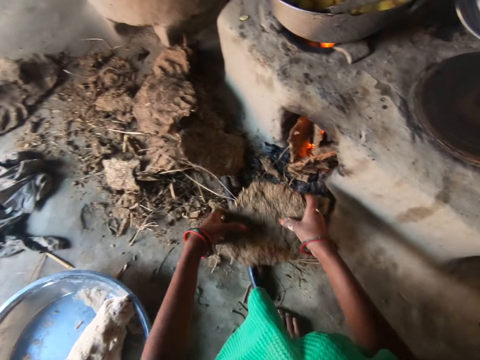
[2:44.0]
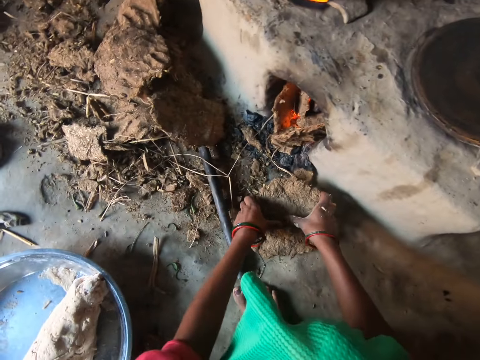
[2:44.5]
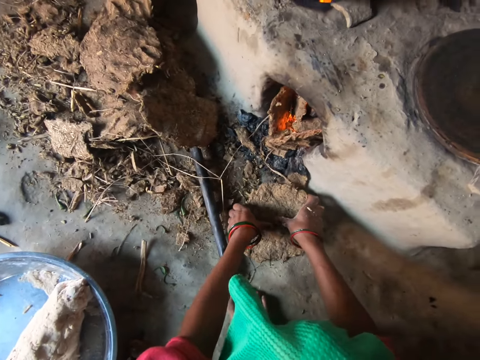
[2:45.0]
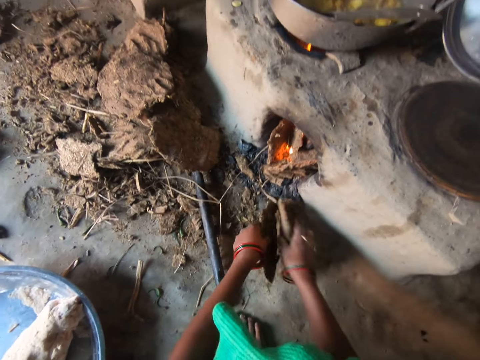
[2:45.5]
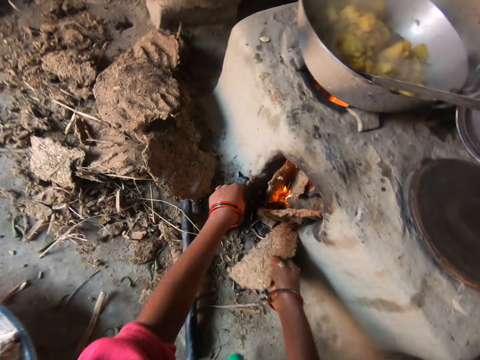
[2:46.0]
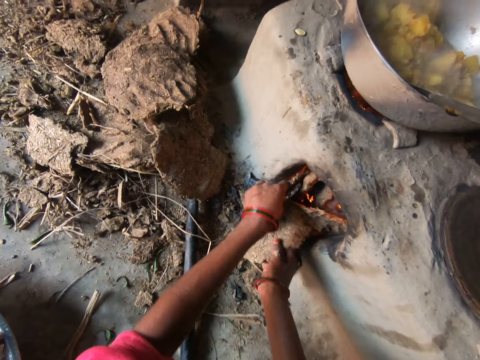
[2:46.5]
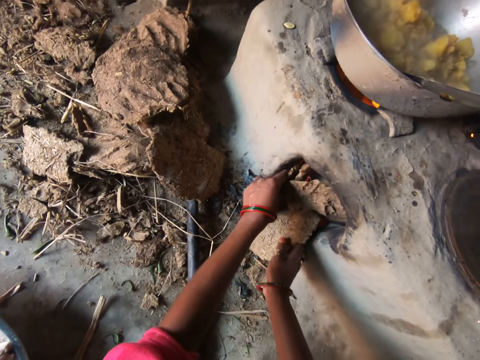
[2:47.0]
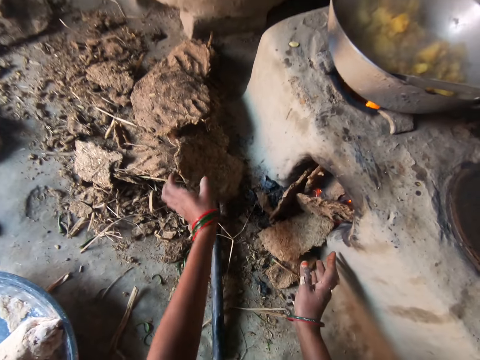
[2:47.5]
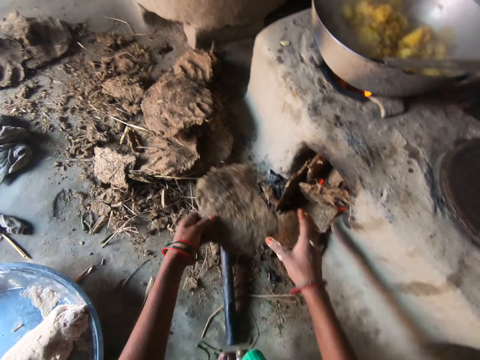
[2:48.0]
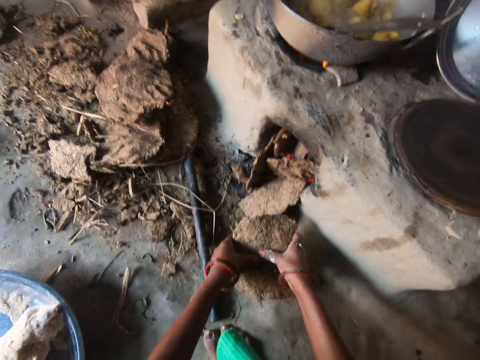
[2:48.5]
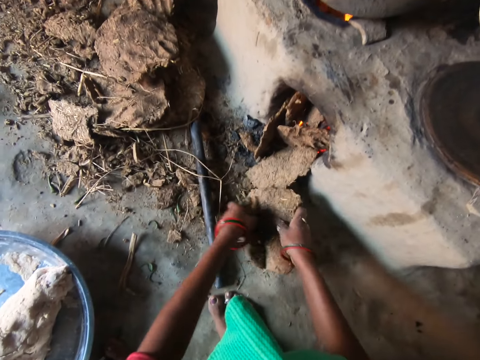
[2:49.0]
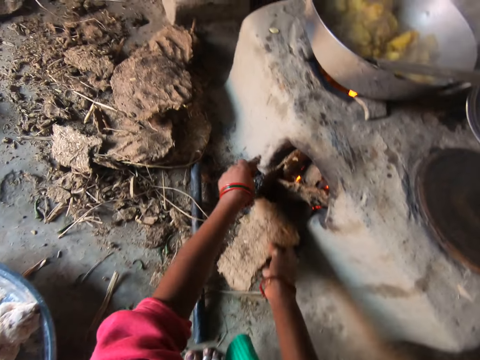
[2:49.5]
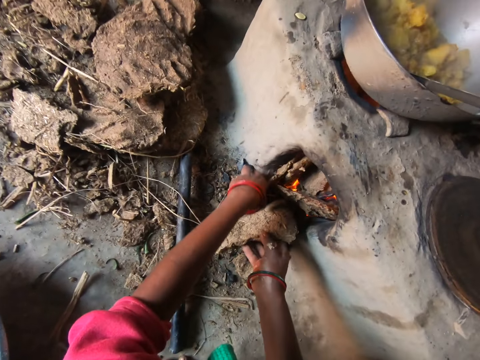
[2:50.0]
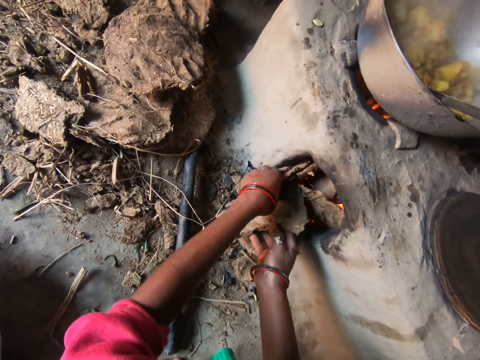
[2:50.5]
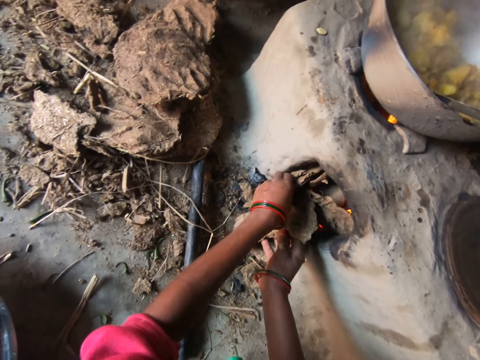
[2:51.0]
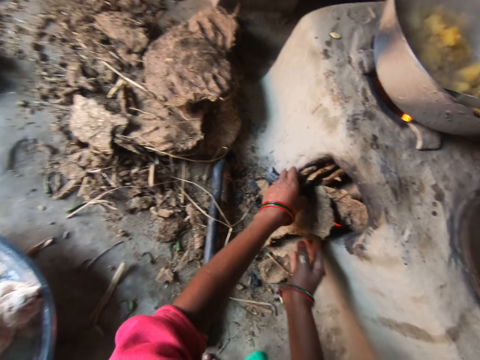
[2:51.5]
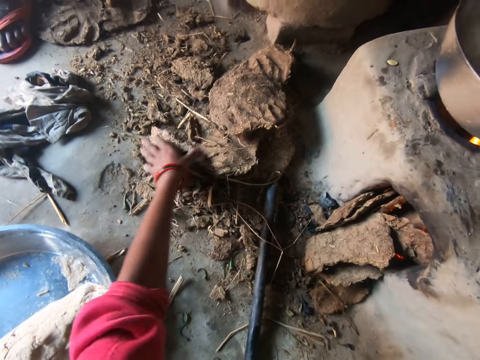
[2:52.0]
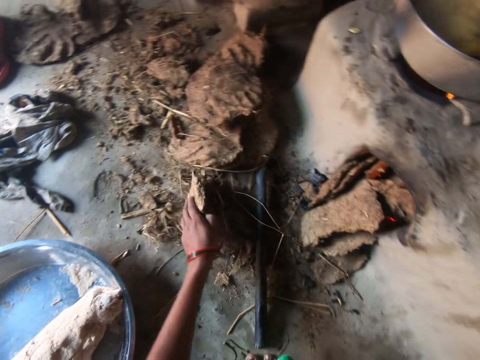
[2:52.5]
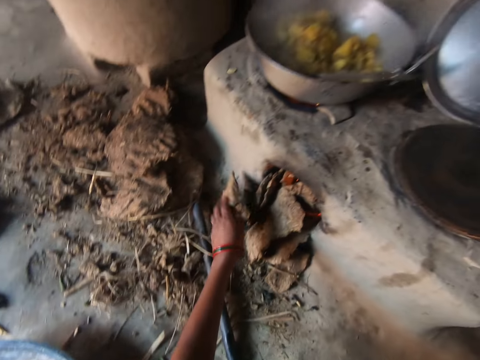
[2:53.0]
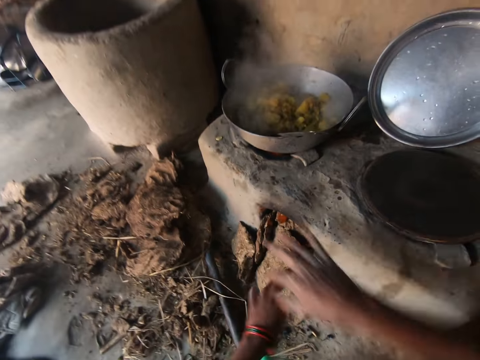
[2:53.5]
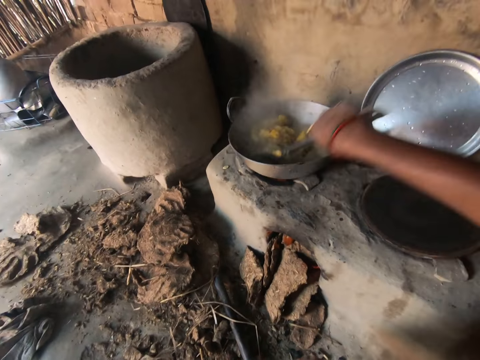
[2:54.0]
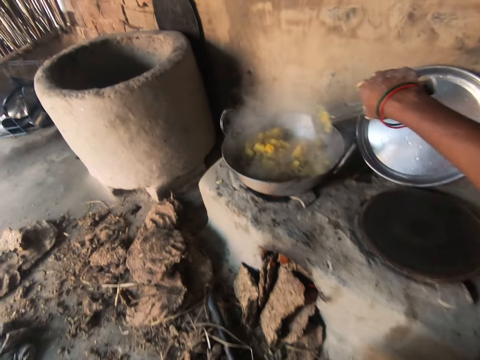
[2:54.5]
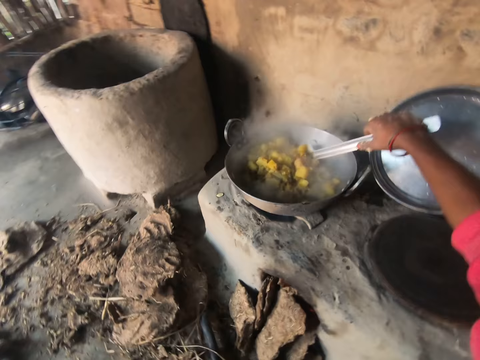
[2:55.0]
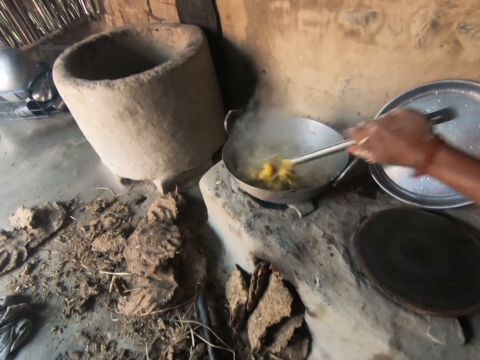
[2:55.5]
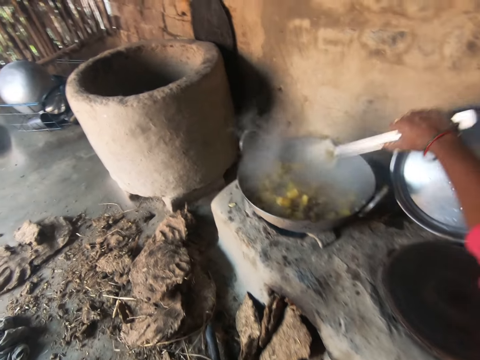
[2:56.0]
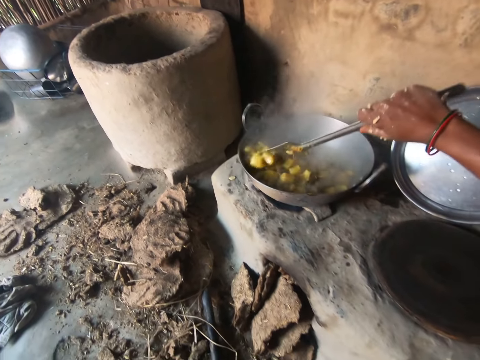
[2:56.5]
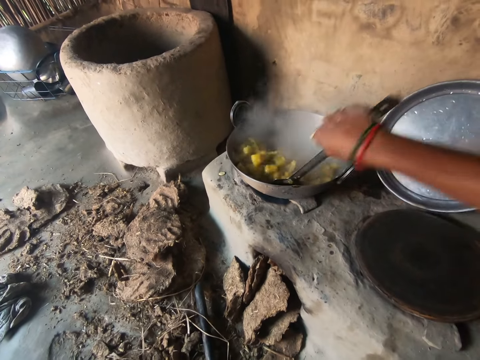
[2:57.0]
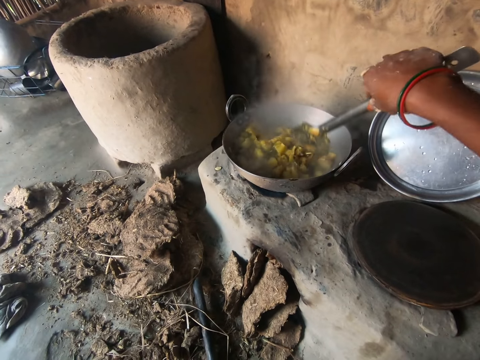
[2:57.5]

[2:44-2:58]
The camera wearer breaks the piece of wood into two. She puts the pieces of wood inside the stove. She picks up a piece of wood from the floor with her left hand. She breaks the piece of wood into two. She puts the pieces of wood inside the stove. She picks up a piece of wood from the floor with her left hand. She stirs the food with the spoon in her right hand. She takes the spoon.

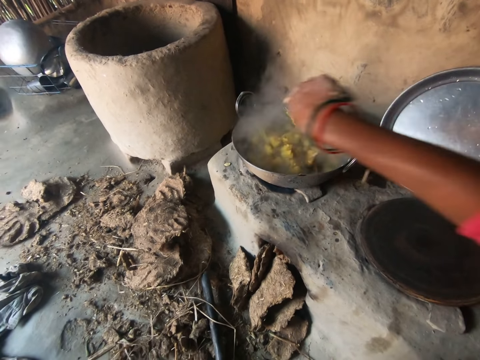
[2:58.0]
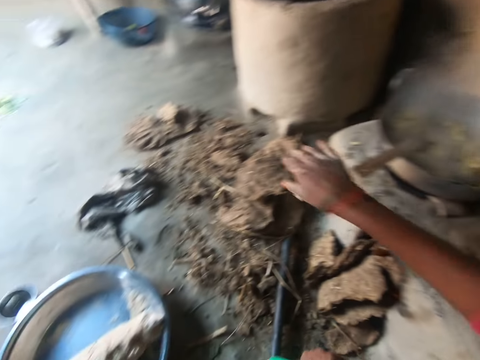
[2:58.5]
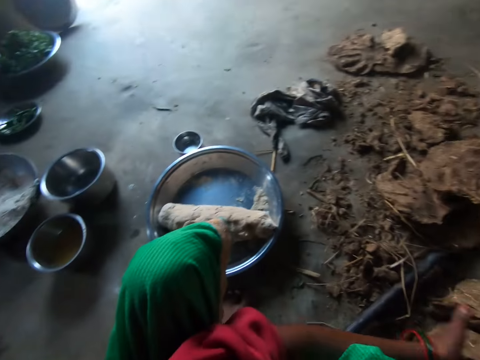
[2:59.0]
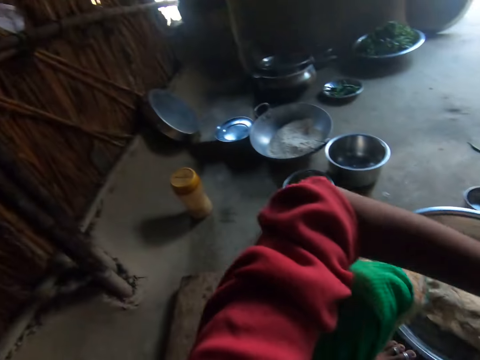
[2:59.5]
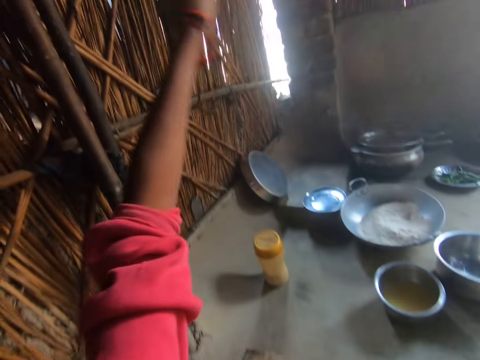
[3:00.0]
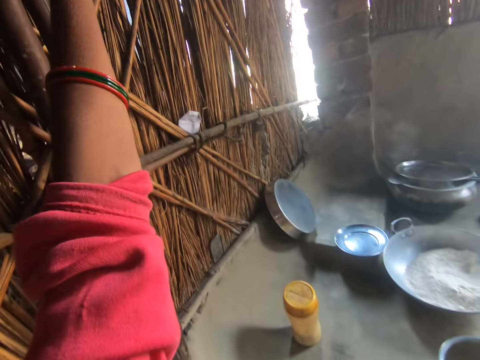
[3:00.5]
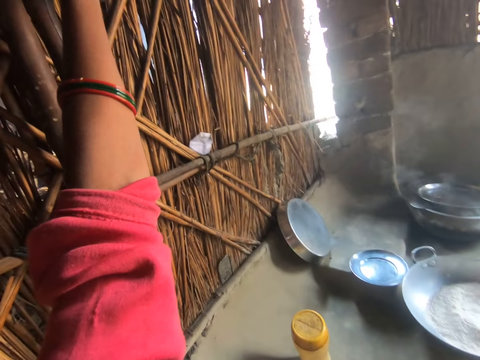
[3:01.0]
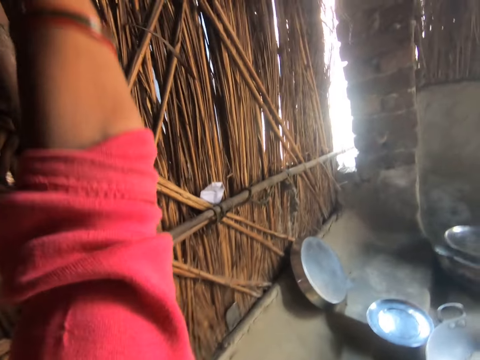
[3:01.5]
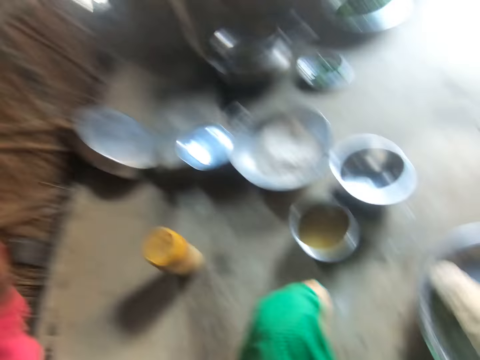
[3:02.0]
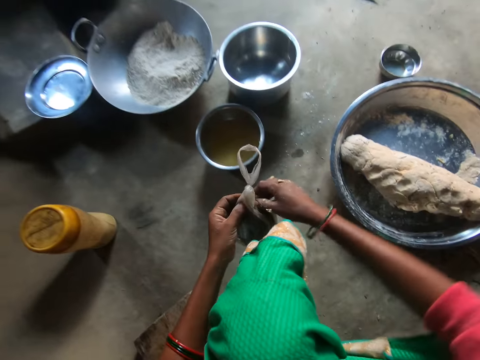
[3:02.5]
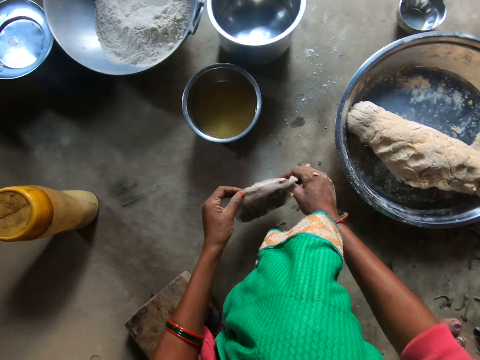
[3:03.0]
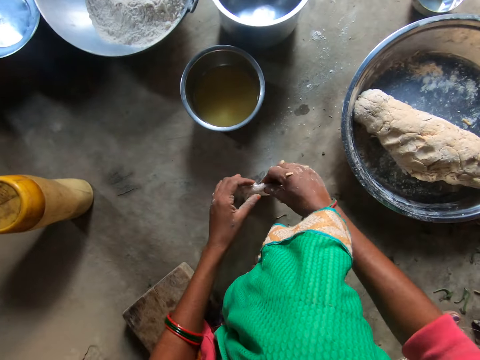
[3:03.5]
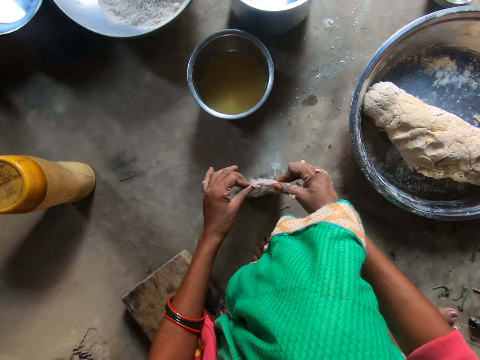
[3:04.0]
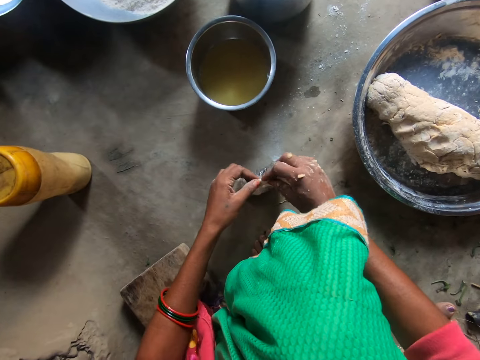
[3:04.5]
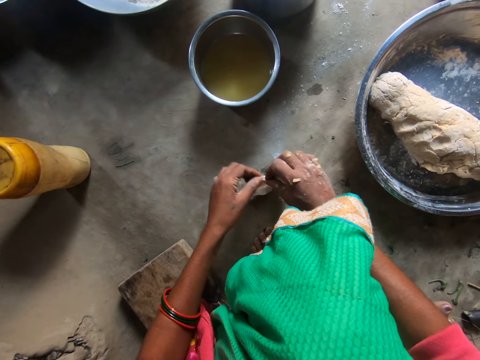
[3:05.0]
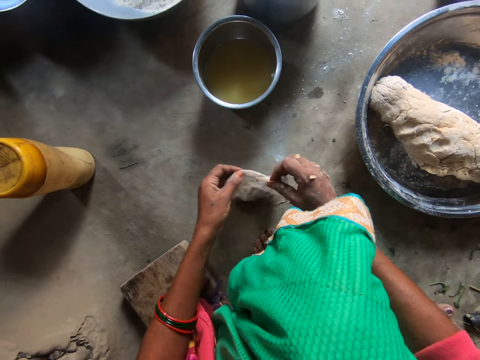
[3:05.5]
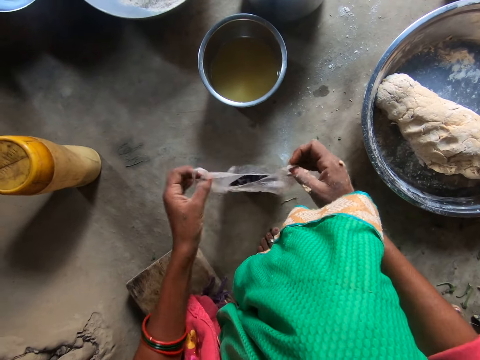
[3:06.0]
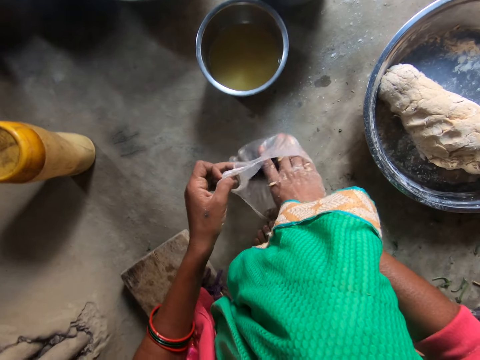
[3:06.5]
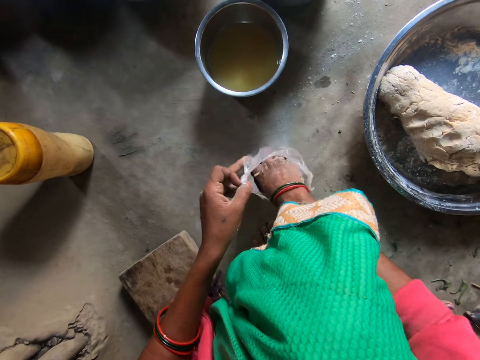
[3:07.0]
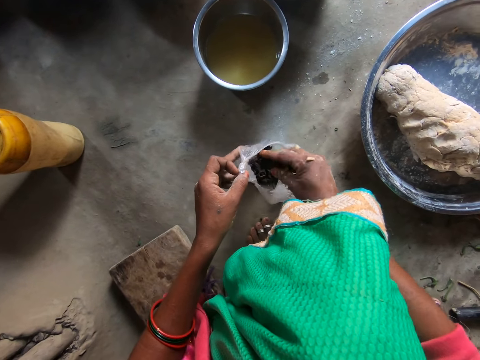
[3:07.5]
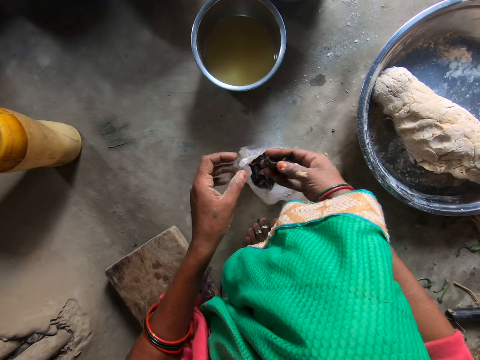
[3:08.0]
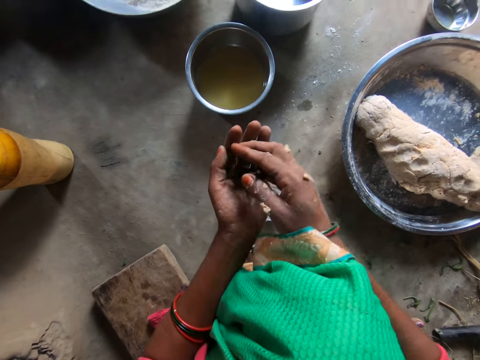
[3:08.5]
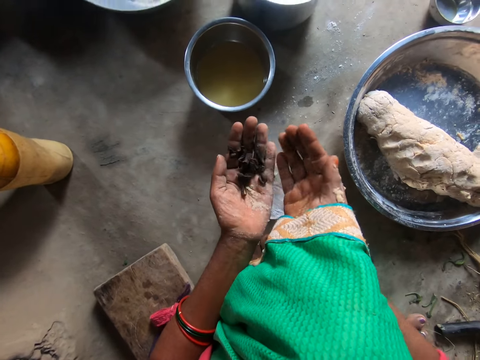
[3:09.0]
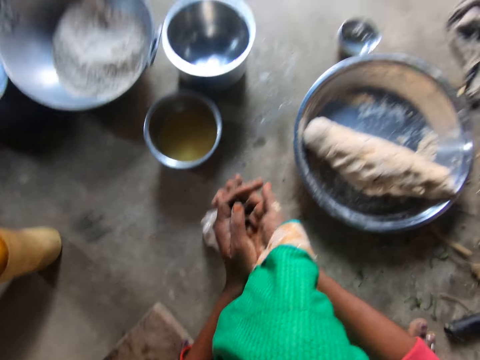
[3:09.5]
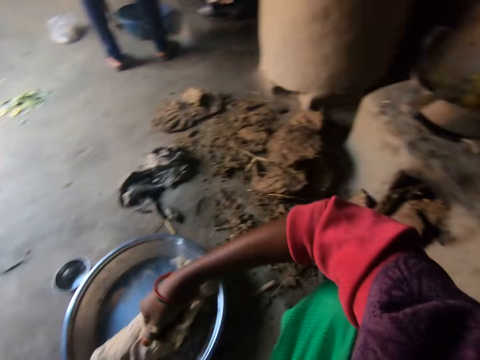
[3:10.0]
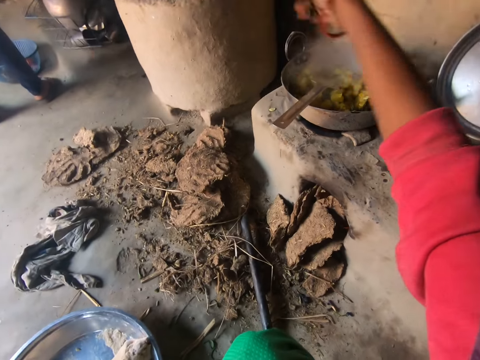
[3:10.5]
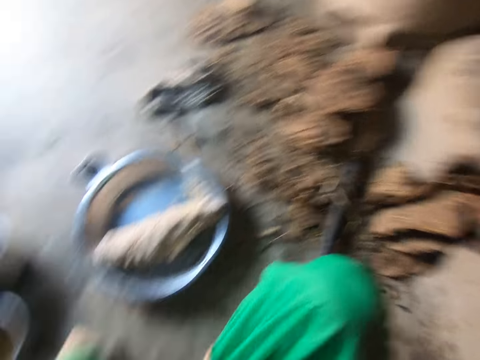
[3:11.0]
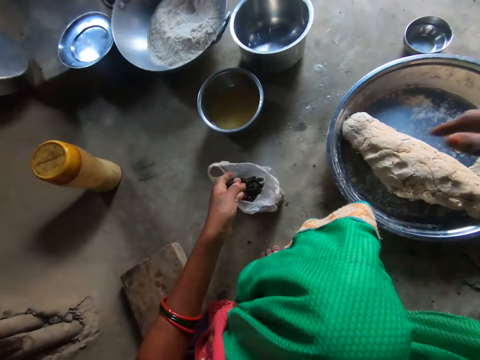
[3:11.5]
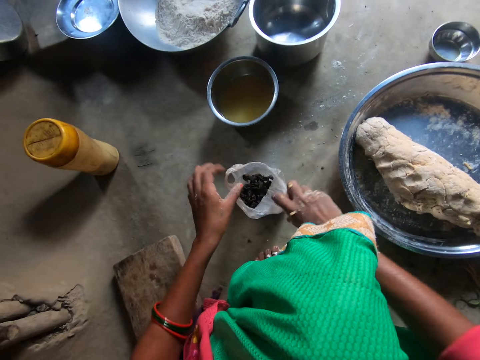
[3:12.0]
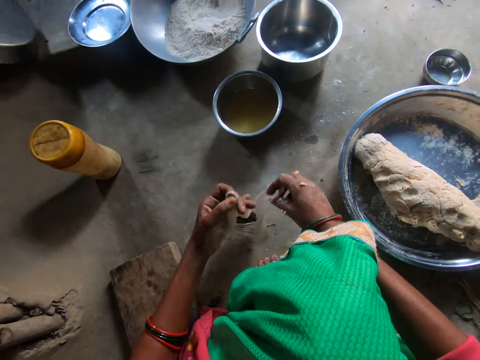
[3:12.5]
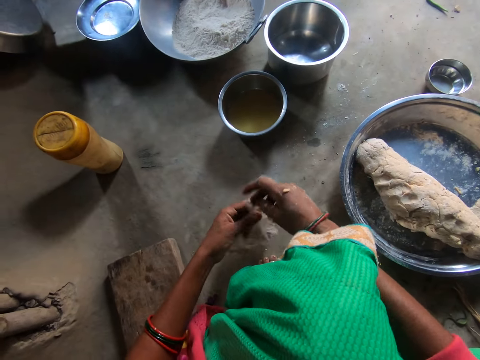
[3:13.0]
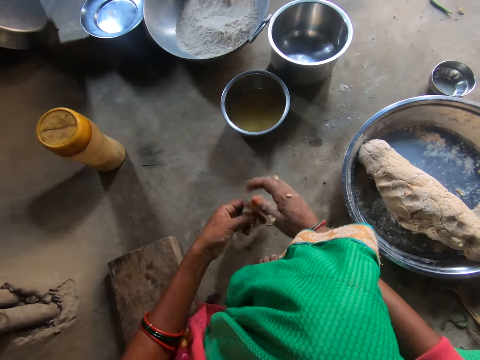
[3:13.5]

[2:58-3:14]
The camera wearer looks around. She raises her hand. She picks up a nylon or polythene paper from the wall with her left hand. She opens the nylon with both her hands. She brings out nuts from the nylon with her right hand. She pours the nuts into the food with her right hand. She ties the nylon with both her hands. She folds the paper.
